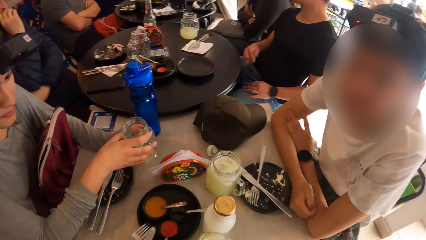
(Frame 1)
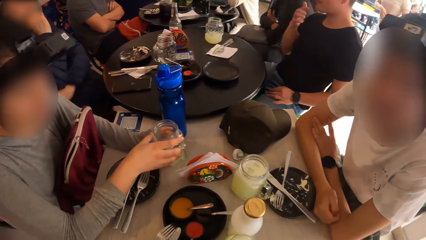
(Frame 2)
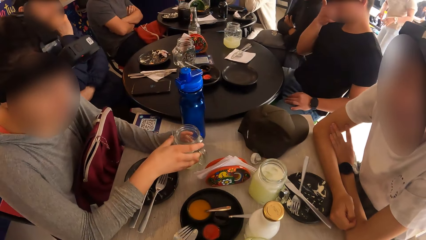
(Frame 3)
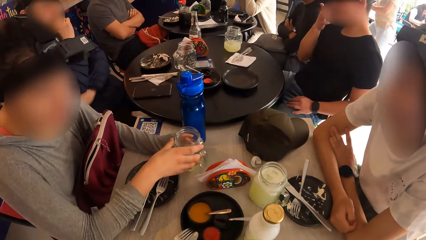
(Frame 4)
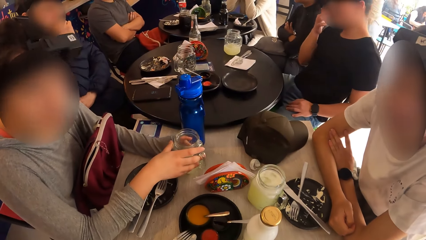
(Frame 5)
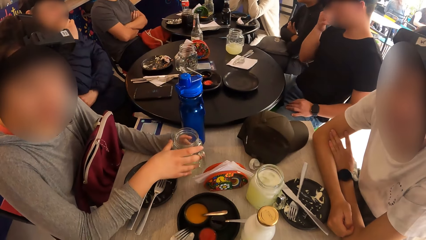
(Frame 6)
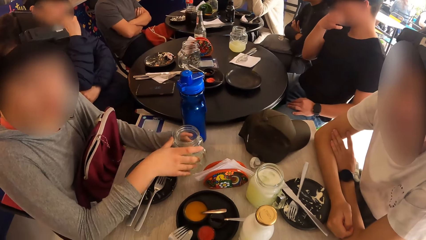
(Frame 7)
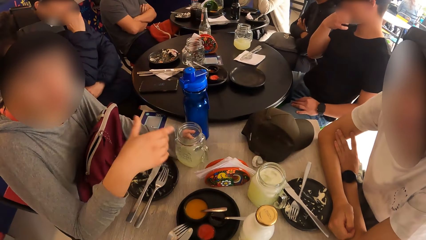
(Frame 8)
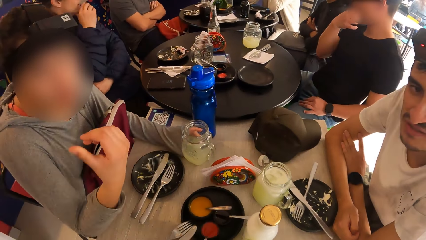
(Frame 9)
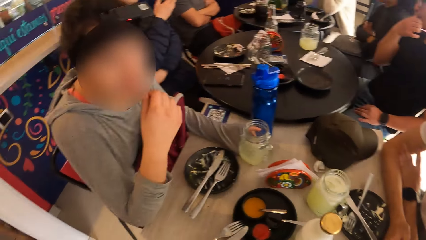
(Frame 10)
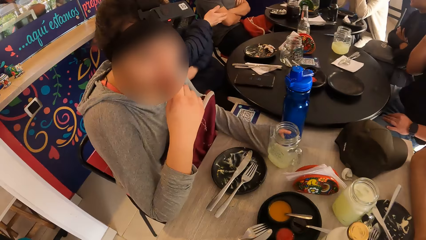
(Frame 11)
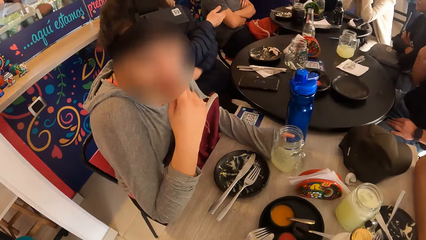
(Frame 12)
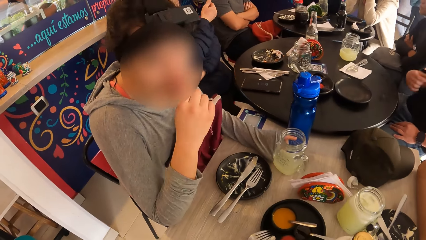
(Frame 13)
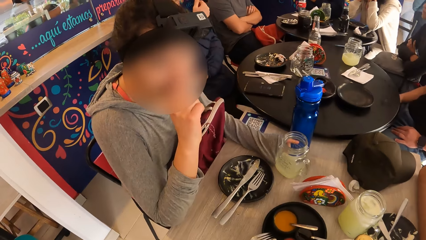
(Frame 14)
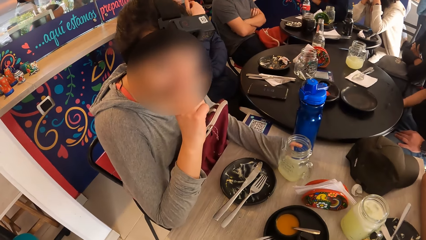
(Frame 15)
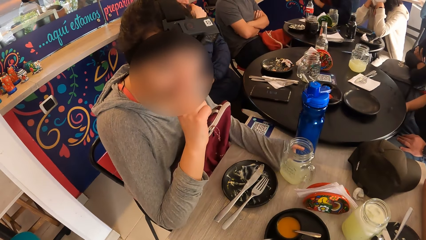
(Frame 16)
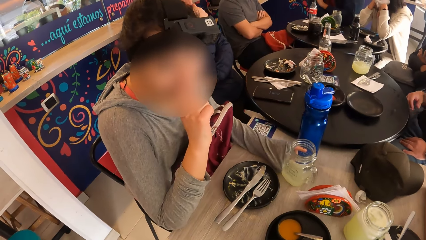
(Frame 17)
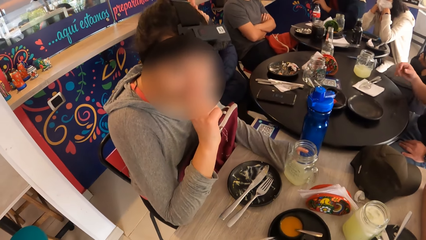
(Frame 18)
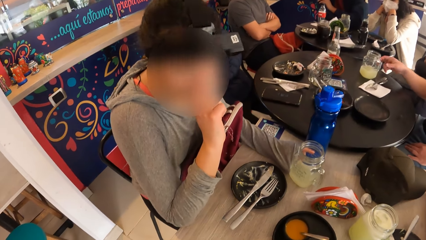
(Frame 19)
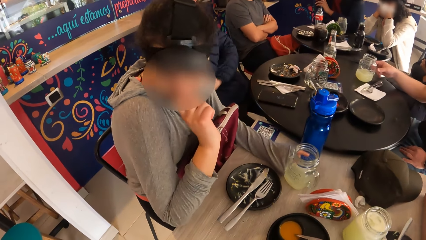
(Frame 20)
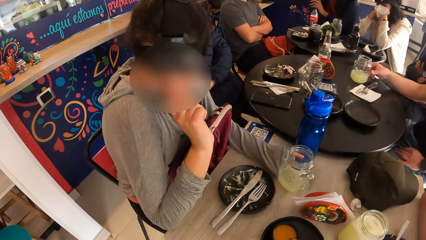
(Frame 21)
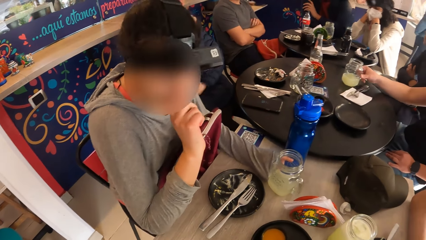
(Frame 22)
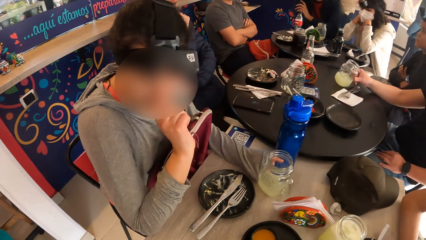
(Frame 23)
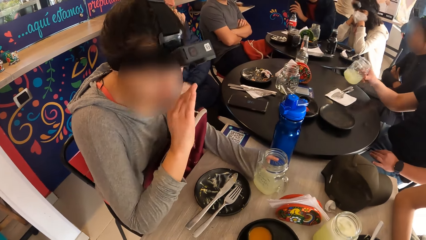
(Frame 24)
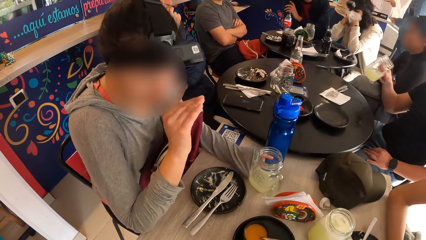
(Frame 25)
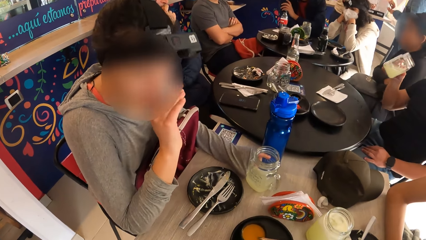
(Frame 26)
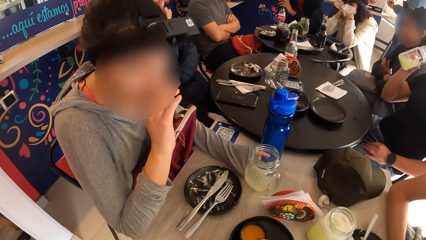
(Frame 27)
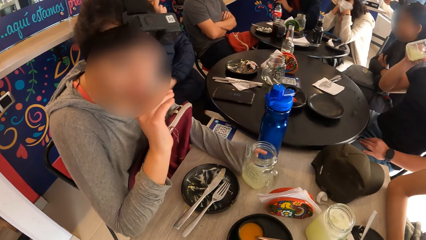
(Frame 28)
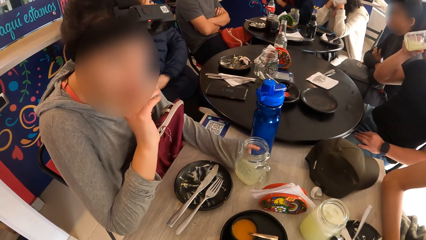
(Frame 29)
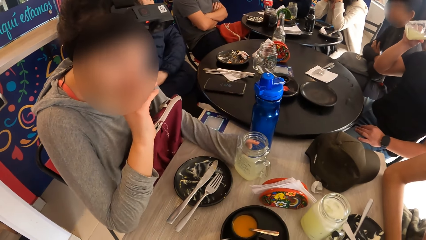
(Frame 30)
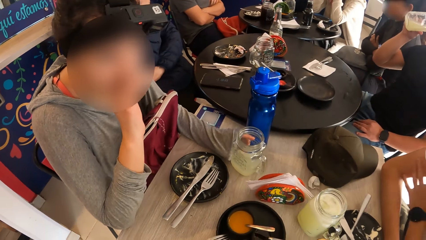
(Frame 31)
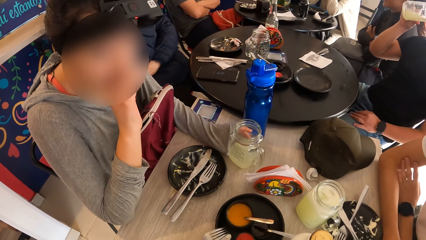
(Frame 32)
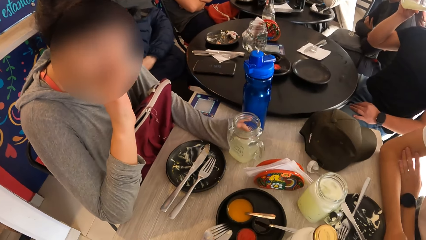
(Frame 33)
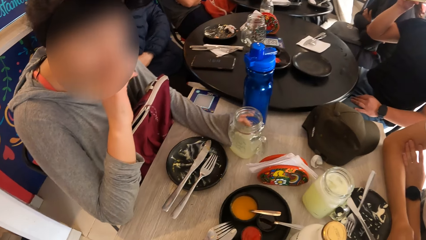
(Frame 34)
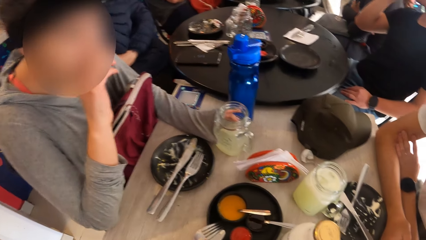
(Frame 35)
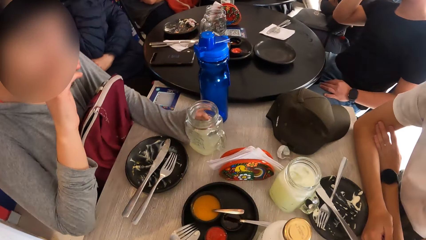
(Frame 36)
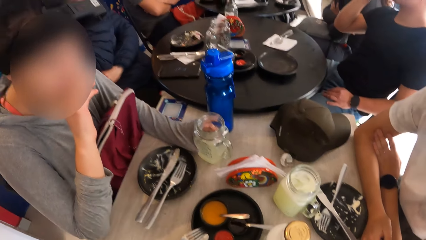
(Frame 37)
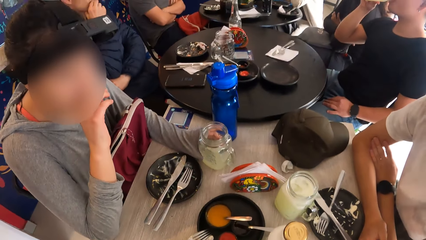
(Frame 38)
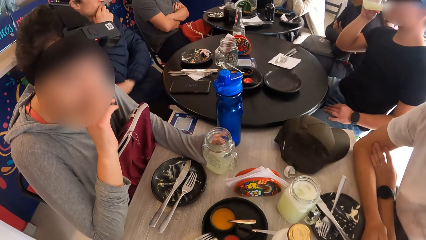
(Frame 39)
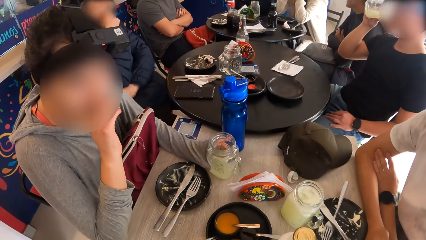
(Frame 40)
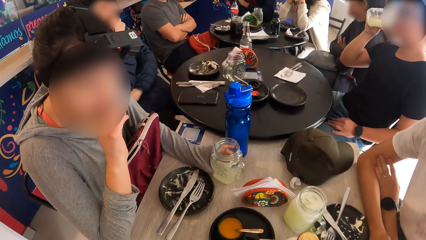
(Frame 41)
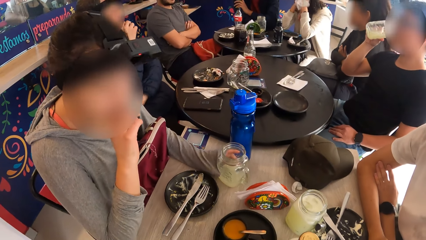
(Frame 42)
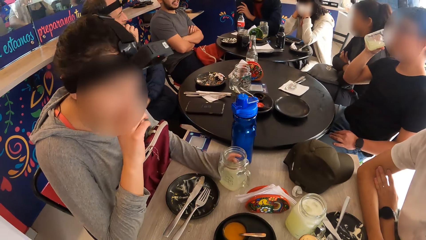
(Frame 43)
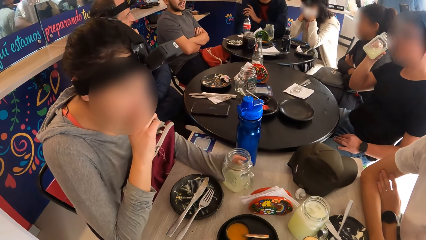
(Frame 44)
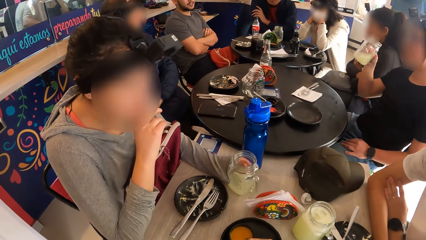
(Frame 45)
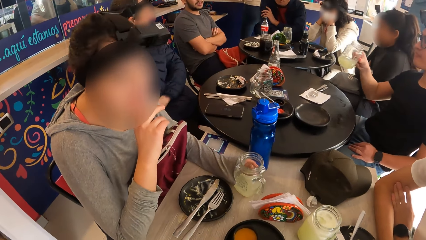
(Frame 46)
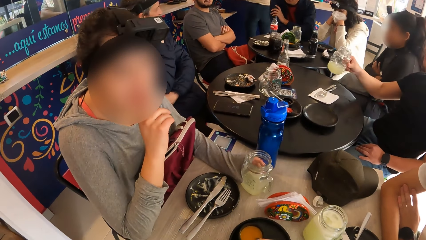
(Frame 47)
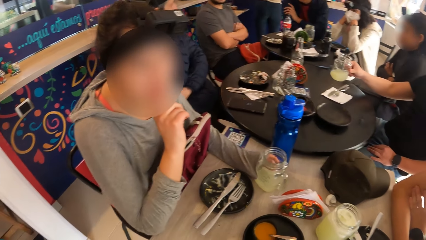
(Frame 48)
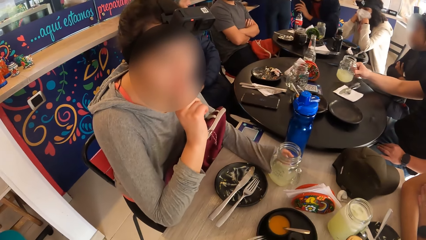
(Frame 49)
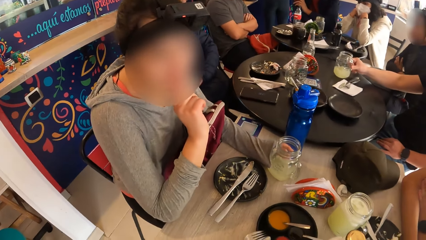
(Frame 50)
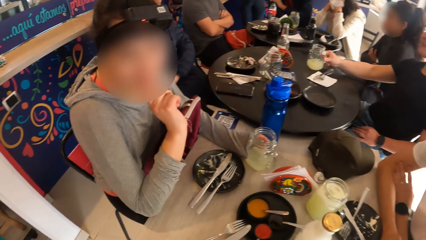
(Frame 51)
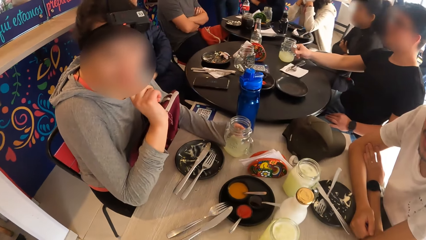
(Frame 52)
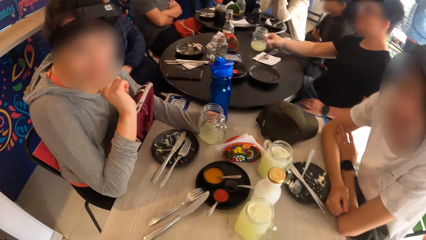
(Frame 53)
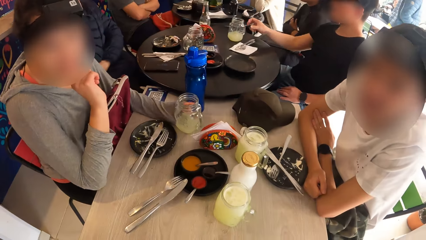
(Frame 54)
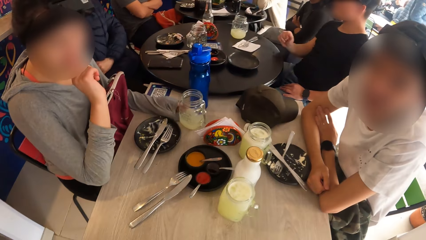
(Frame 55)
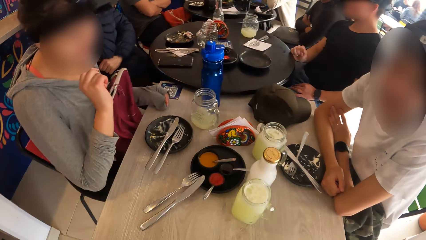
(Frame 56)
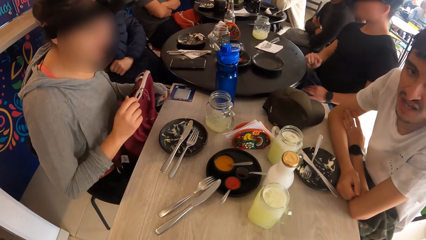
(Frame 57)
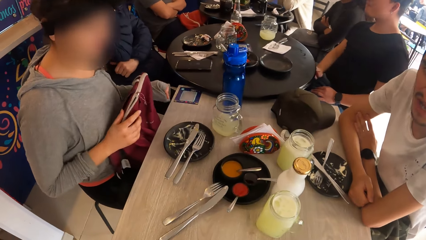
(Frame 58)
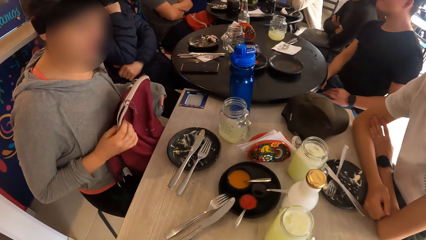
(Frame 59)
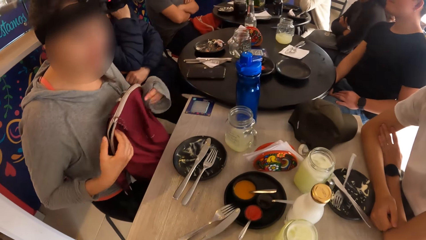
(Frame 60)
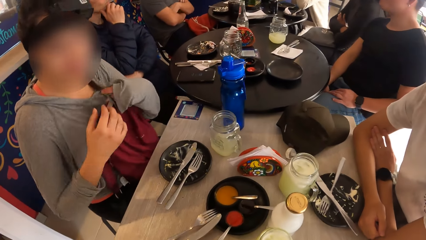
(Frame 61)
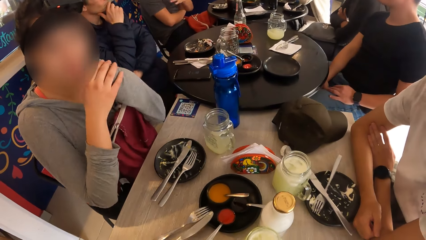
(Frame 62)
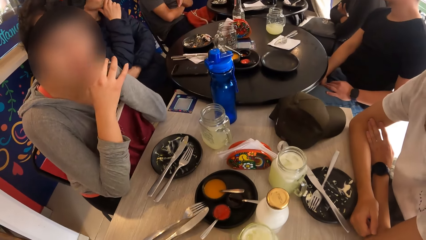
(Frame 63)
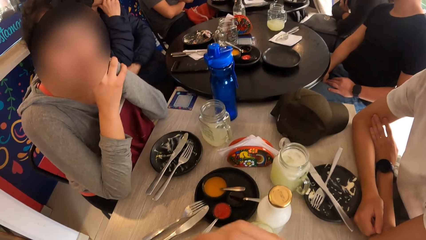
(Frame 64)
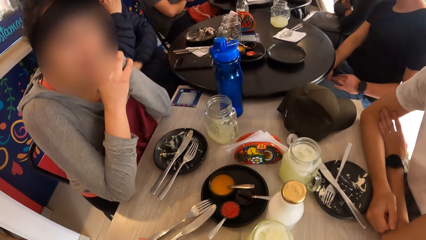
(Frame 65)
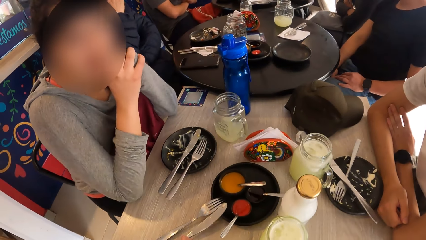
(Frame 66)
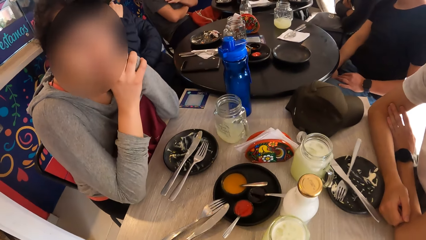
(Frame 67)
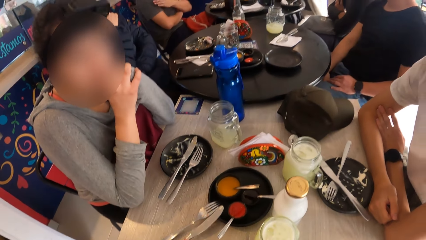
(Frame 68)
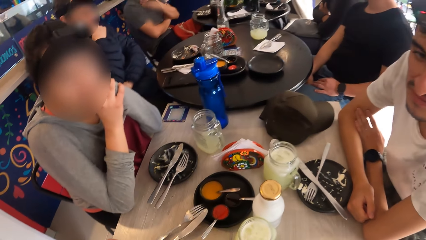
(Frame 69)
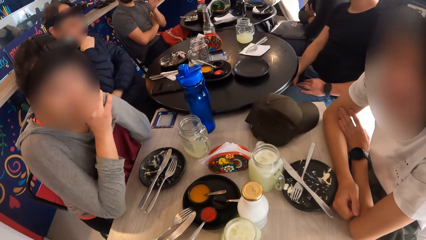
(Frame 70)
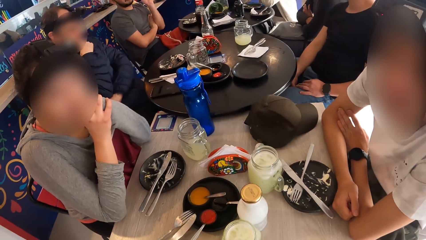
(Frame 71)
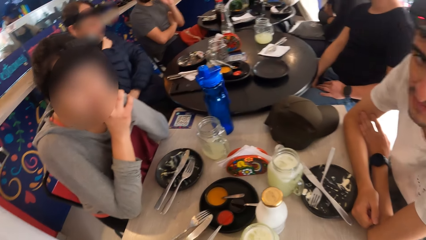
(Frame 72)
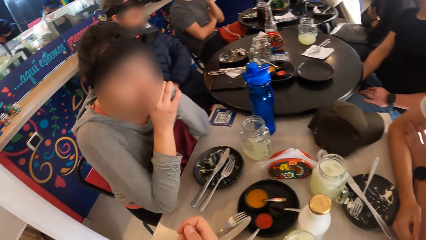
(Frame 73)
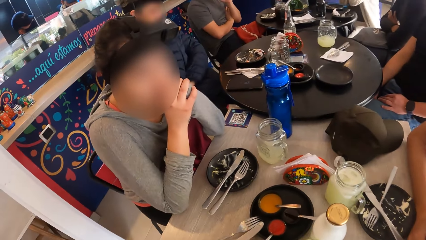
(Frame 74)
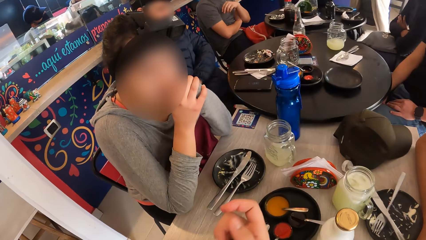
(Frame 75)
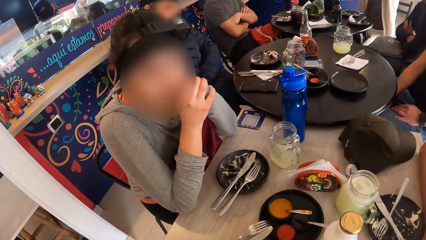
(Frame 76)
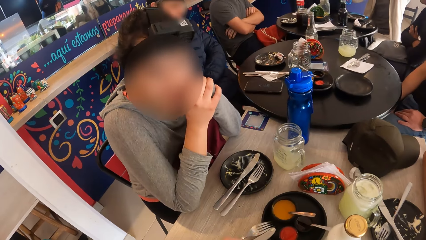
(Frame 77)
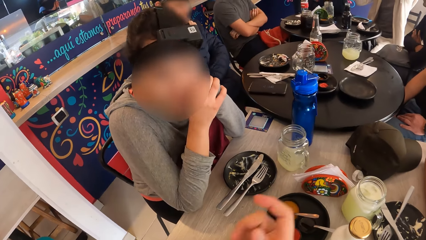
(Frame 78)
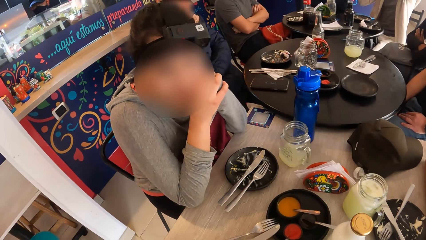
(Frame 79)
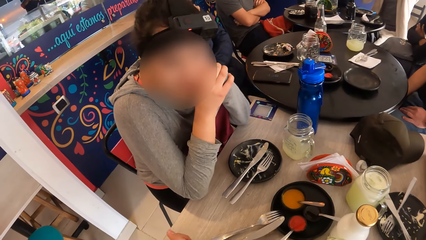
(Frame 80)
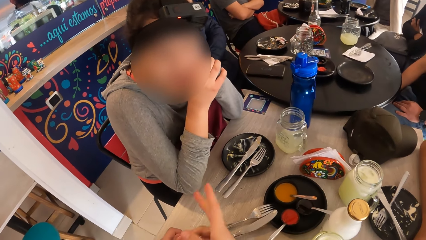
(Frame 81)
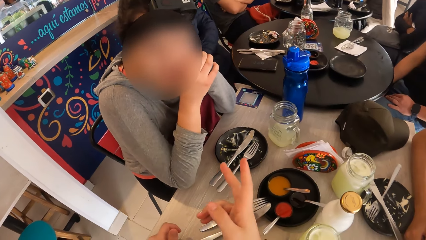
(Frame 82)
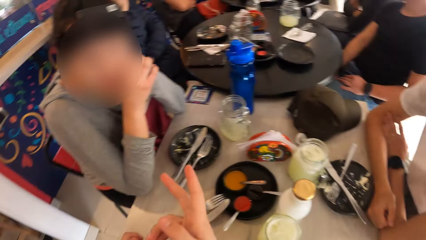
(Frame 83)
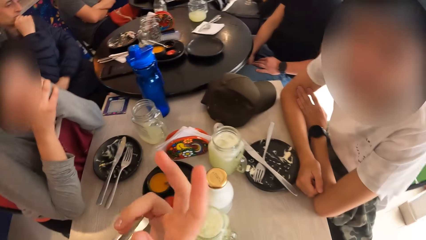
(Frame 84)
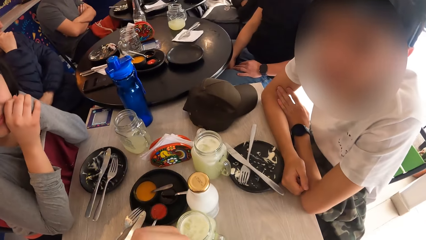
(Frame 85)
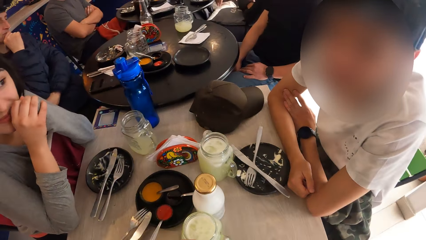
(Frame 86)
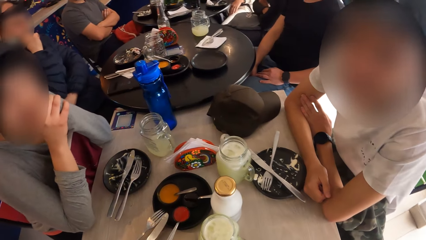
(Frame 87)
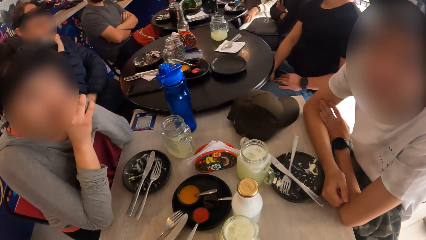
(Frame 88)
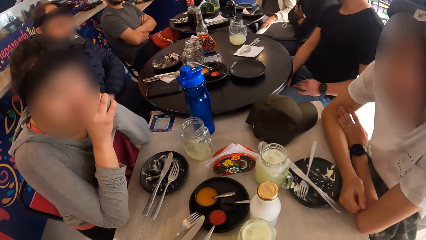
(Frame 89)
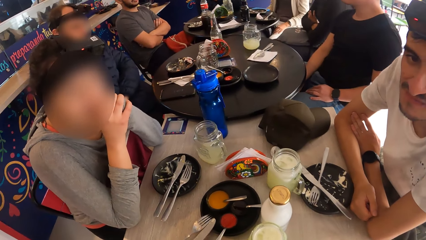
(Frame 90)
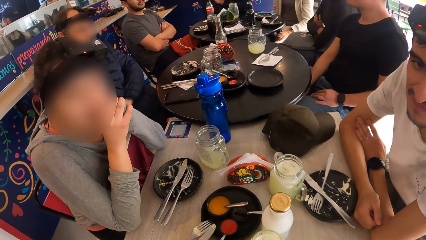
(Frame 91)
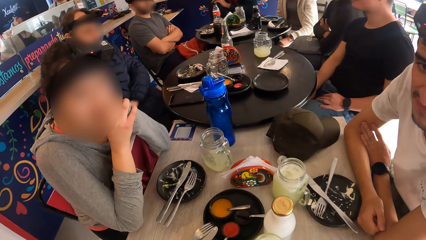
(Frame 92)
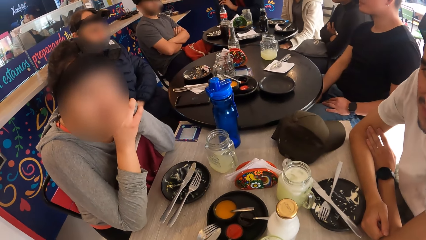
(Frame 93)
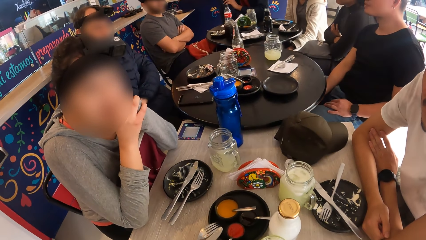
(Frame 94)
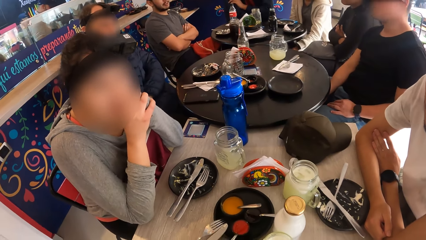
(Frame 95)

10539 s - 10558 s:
A woman drops the glass of juice on the table with her right hand, sways a hand, and converses with the camera wearer. A person picks a glass of juice on the table and drinks juice. A man drops the cup in his right hand on the table. Another woman touches her schoolbag with her right hand. The camera wearer points at a woman.
